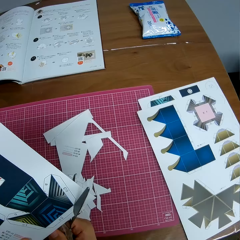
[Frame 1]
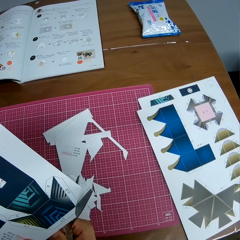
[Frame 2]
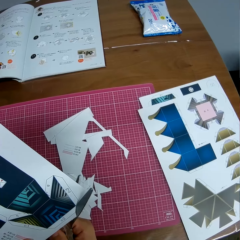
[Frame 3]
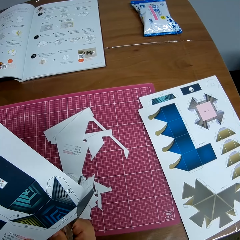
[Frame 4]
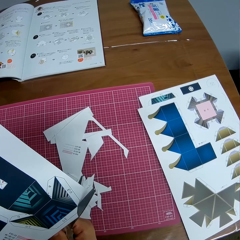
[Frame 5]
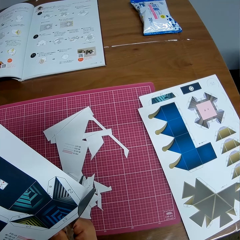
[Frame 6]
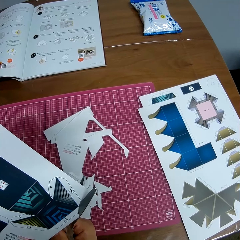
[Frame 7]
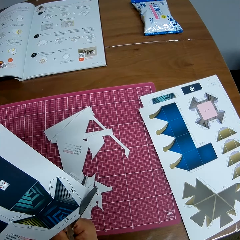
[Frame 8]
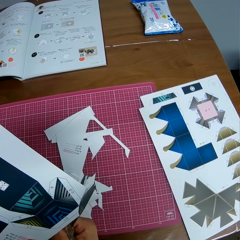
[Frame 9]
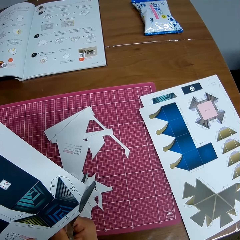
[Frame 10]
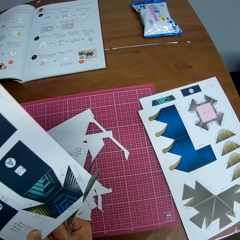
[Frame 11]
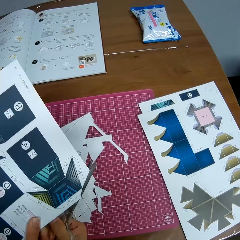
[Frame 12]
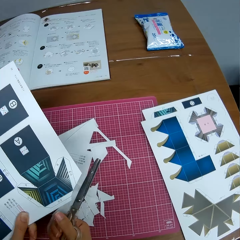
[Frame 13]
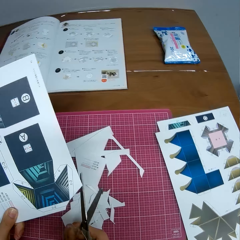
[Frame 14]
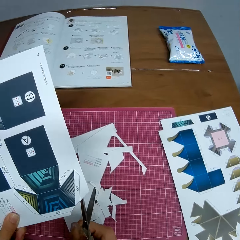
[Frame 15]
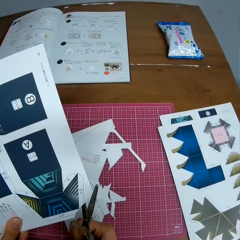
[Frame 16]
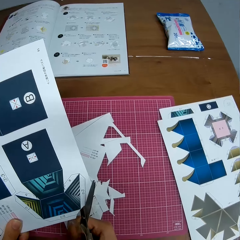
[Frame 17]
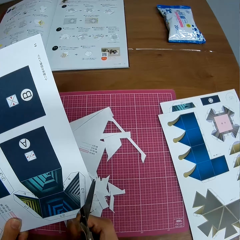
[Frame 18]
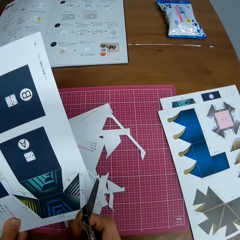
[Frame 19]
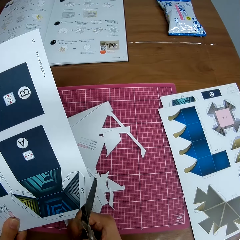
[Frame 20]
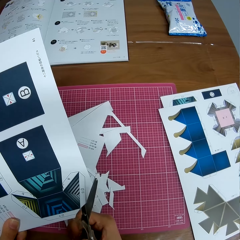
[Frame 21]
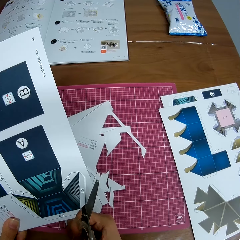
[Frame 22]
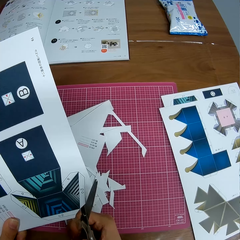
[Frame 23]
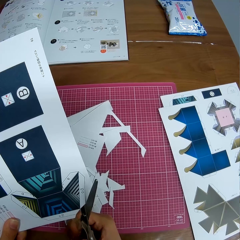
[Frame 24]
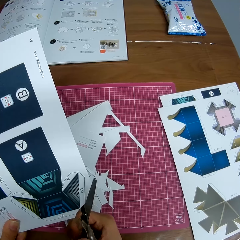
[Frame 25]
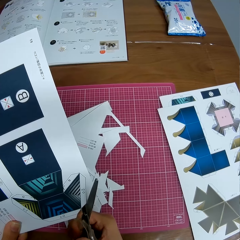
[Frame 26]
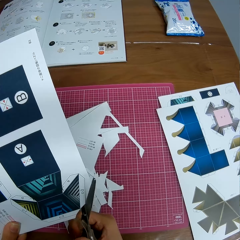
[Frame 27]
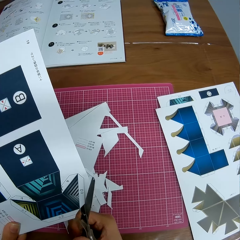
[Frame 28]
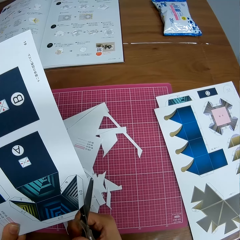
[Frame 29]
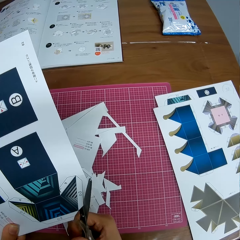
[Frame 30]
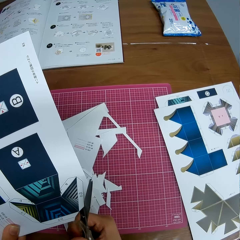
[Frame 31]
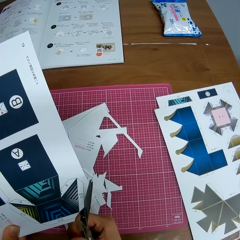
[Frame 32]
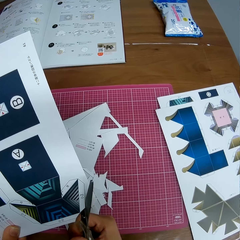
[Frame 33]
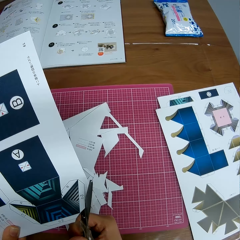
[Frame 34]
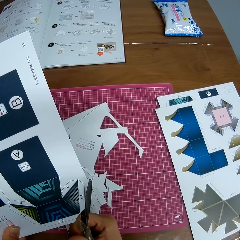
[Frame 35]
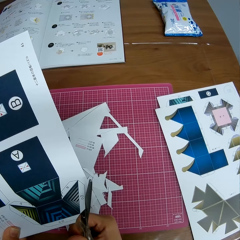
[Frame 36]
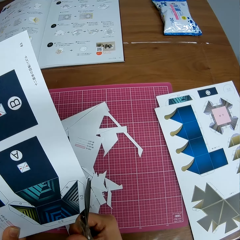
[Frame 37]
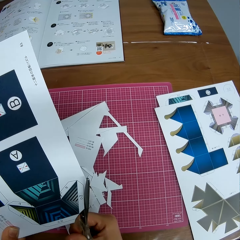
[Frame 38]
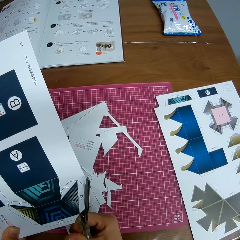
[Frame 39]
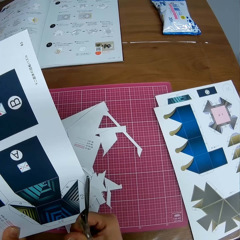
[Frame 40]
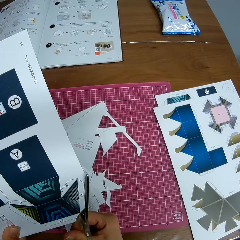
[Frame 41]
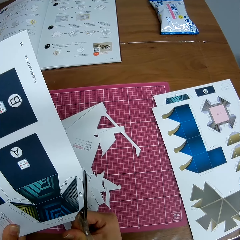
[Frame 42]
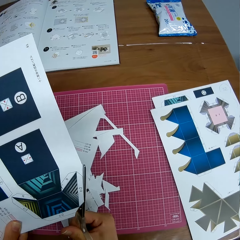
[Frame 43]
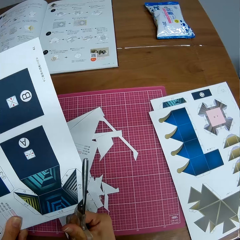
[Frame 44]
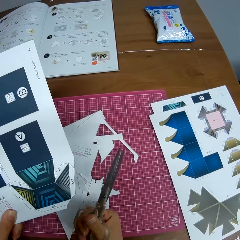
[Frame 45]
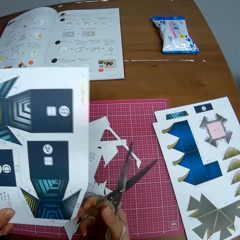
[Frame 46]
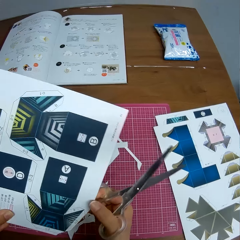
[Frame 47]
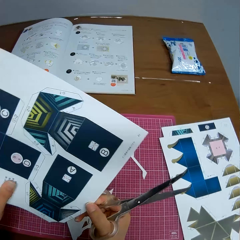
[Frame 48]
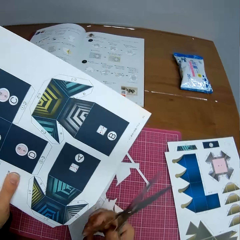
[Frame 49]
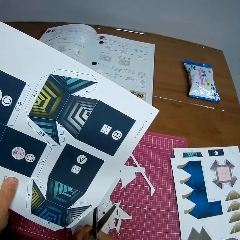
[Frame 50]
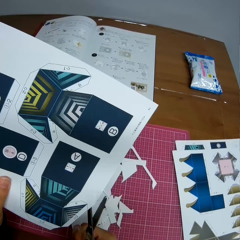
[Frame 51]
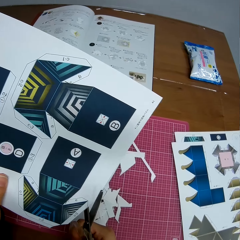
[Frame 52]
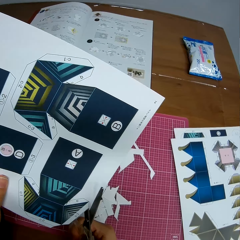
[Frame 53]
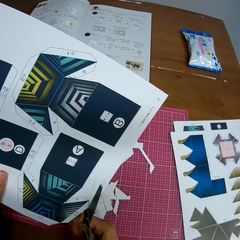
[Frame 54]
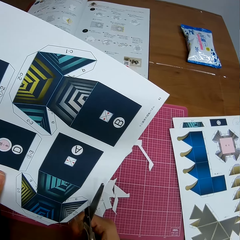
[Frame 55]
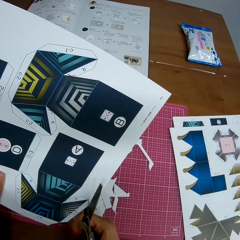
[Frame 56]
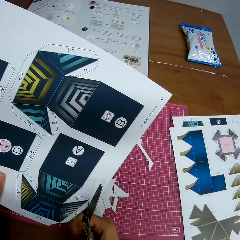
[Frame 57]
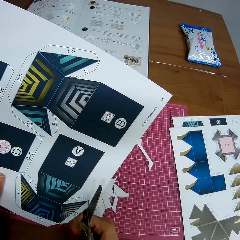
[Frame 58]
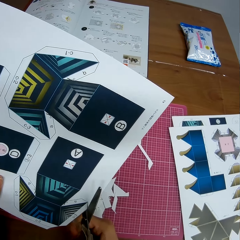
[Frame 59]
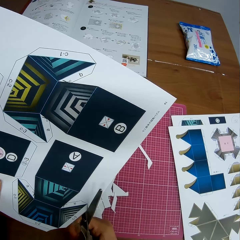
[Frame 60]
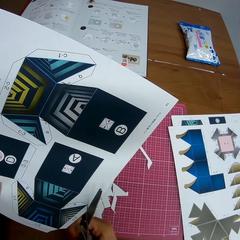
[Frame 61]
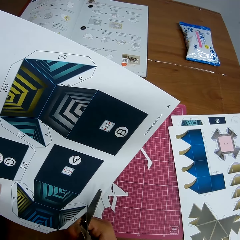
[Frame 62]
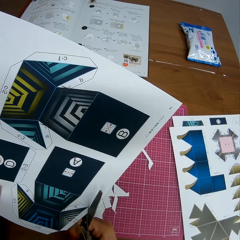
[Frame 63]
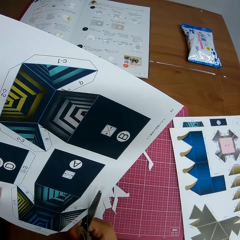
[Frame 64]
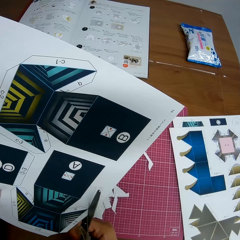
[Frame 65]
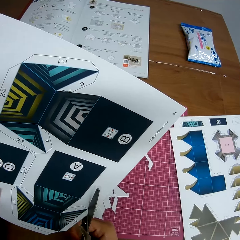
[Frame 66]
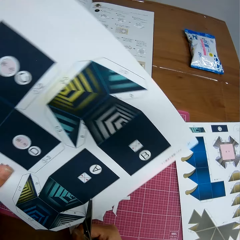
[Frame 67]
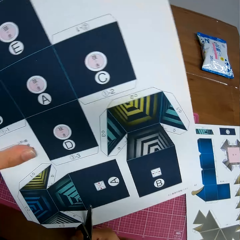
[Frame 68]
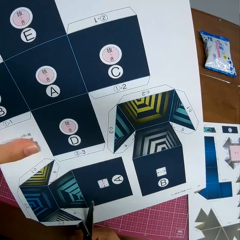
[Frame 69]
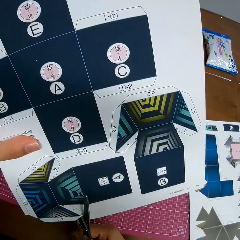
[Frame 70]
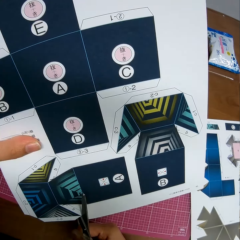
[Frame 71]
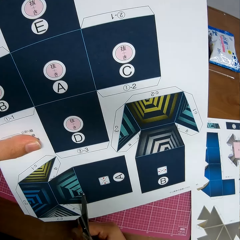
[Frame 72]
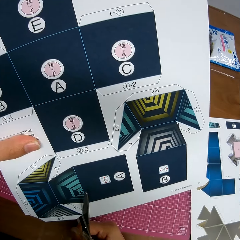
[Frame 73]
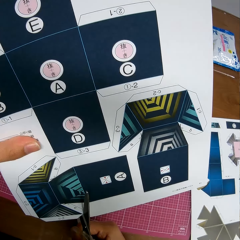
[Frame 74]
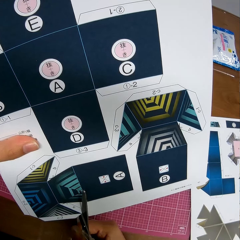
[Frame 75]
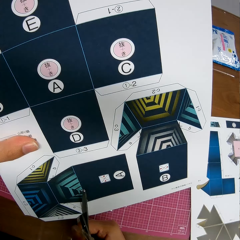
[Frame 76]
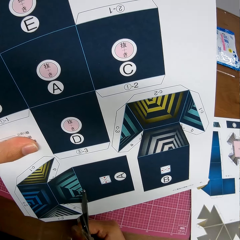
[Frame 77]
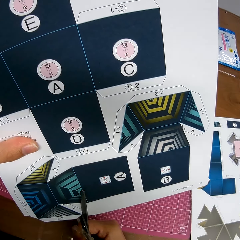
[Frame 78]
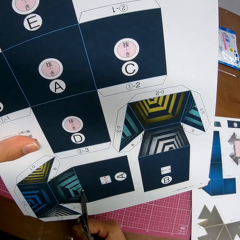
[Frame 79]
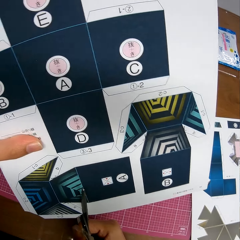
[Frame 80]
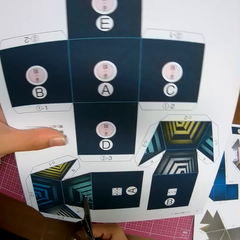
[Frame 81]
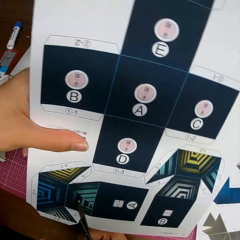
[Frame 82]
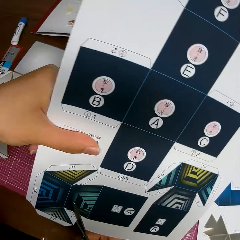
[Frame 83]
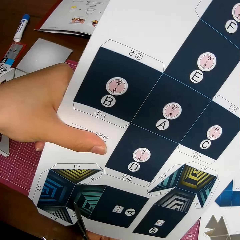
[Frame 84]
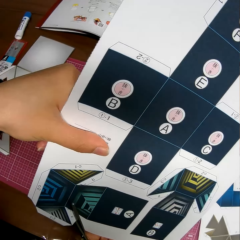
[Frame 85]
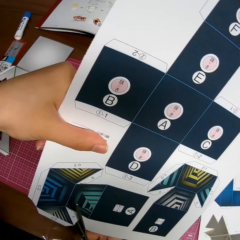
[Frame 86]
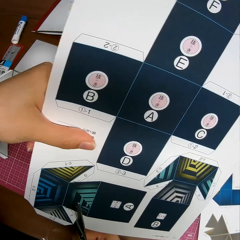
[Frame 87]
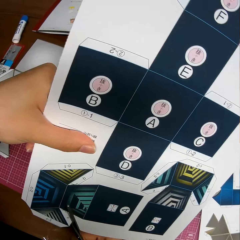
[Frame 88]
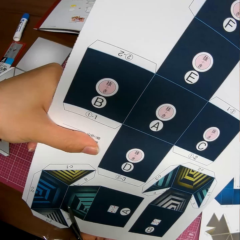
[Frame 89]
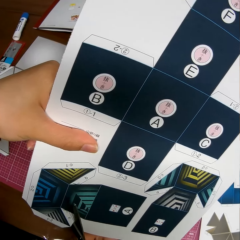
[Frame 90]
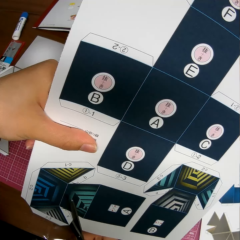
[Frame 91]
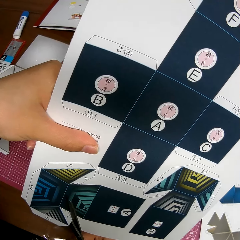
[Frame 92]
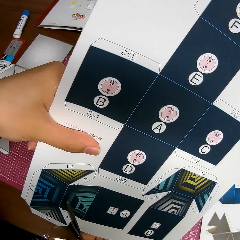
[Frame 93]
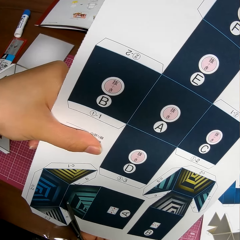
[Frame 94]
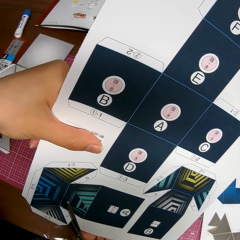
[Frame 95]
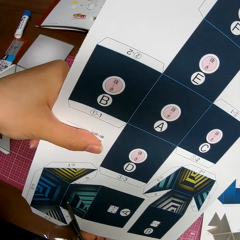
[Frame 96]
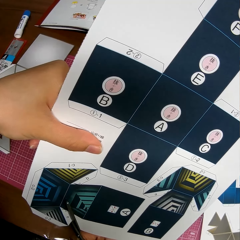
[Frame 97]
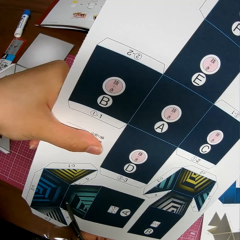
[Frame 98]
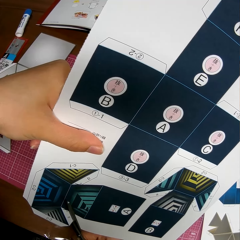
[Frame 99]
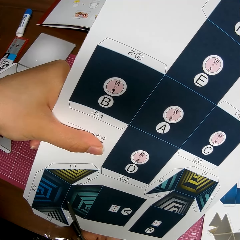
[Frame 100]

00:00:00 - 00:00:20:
The camera wearer is sitting at a table. She cuts a piece of paper with scissors. She turns the paper. She adjusts the paper in her hand. She continues cutting the paper with the scissors. She adjusts the paper in her hand. She continues cutting the paper with the scissors.

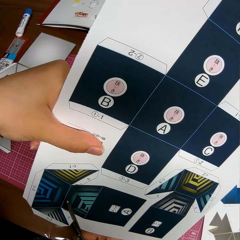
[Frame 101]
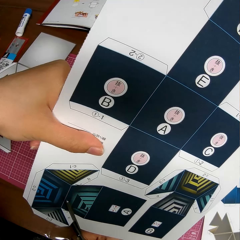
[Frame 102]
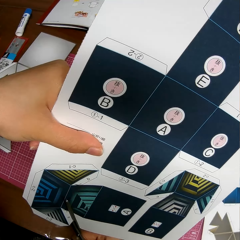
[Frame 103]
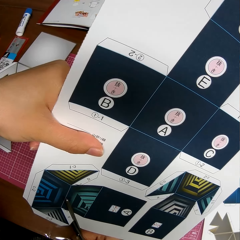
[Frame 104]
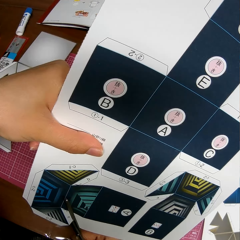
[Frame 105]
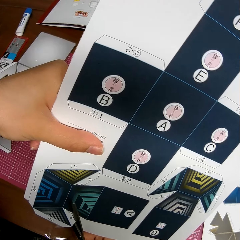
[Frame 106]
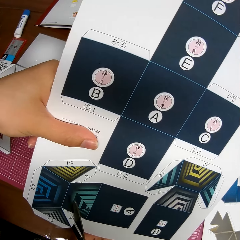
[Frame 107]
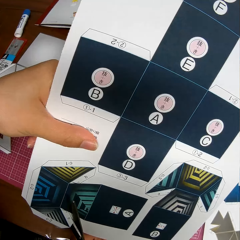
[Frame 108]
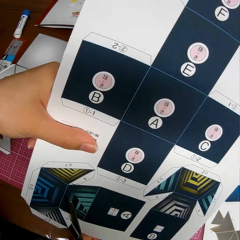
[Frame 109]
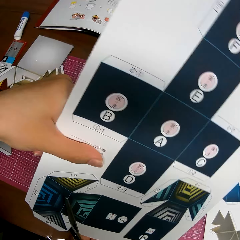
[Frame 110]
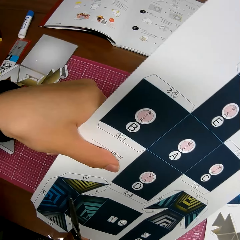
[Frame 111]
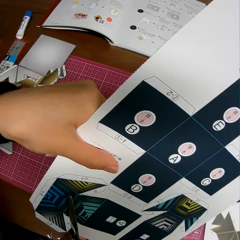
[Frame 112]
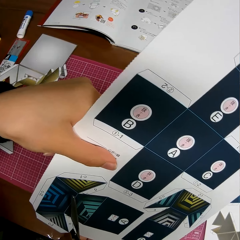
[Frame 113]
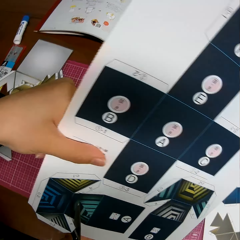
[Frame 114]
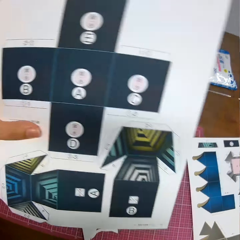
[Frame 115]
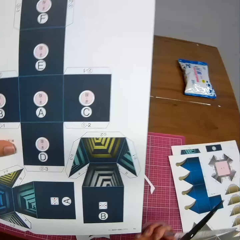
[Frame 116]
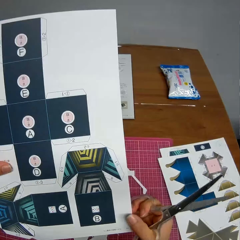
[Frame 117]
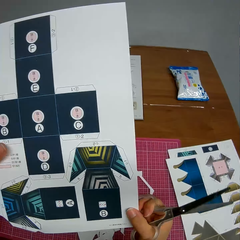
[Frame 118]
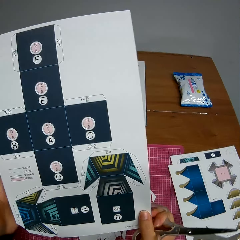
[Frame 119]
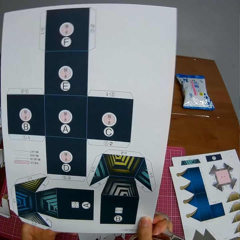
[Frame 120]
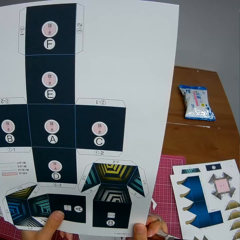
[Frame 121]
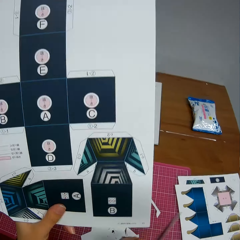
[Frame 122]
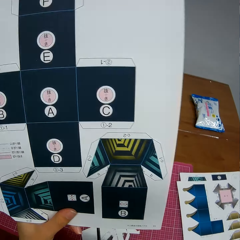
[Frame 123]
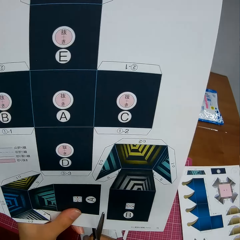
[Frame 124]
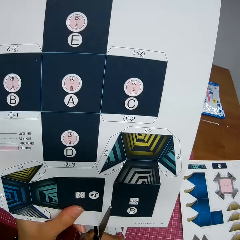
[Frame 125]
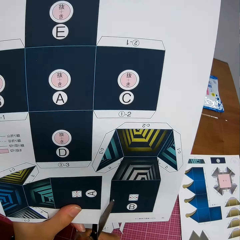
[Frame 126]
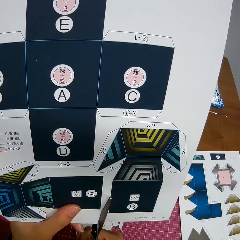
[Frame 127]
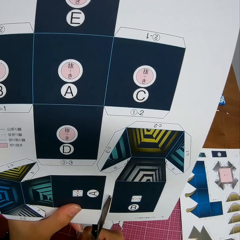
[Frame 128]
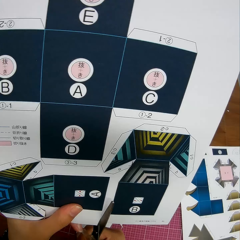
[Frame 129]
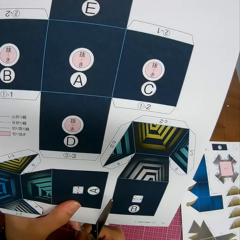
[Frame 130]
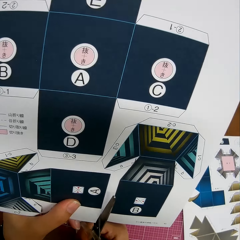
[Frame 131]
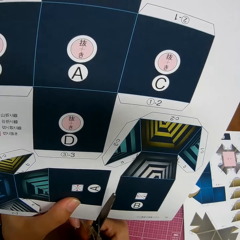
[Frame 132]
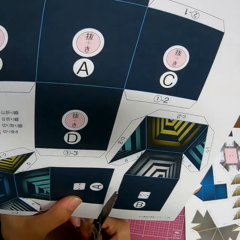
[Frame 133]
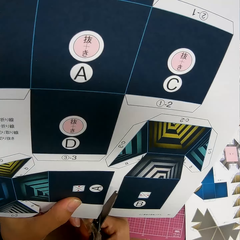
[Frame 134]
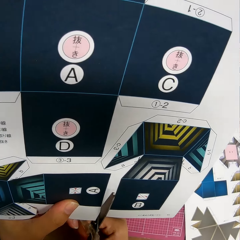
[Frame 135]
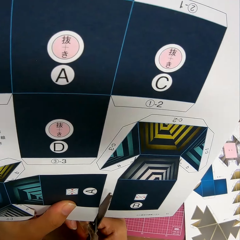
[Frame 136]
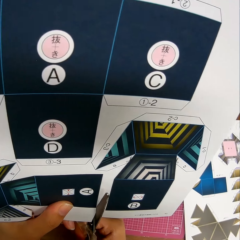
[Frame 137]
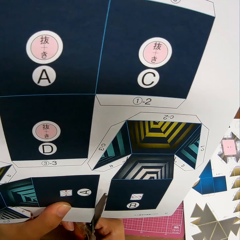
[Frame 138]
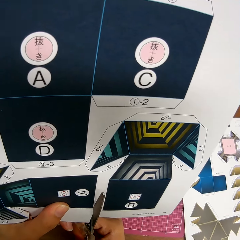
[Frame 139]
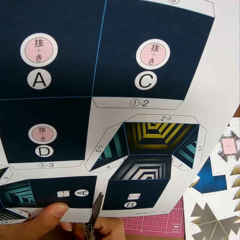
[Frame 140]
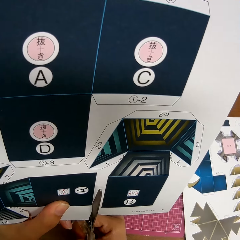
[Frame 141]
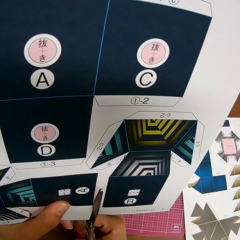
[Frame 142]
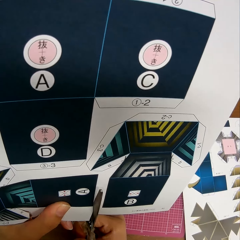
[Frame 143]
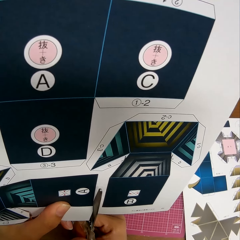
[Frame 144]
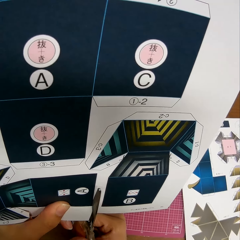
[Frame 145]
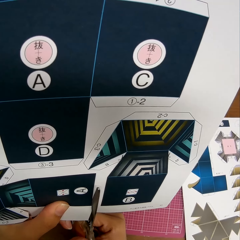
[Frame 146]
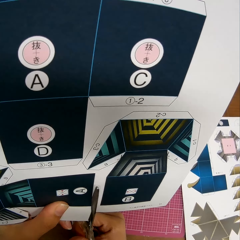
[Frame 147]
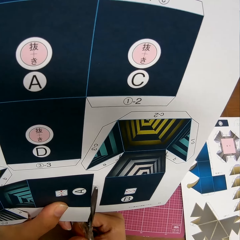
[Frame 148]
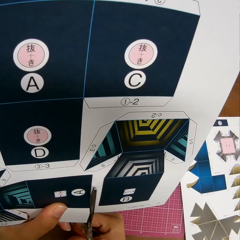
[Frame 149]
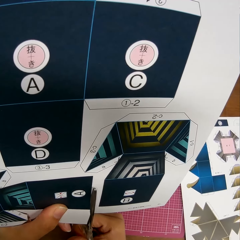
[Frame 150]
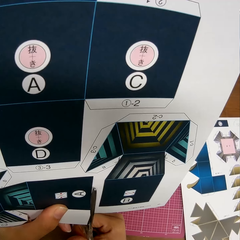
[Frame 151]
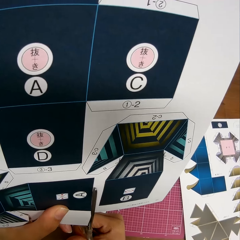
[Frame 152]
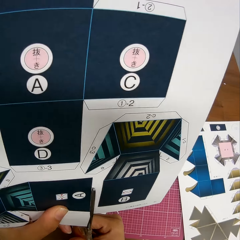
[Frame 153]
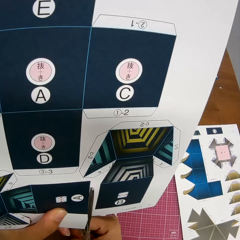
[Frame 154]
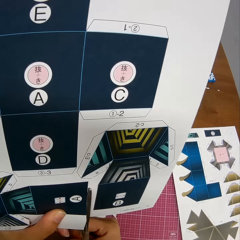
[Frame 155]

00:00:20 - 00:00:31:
The camera wearer holds the paper with both hands. She adjusts the paper in her hand. She continues cutting the paper with the scissors.
